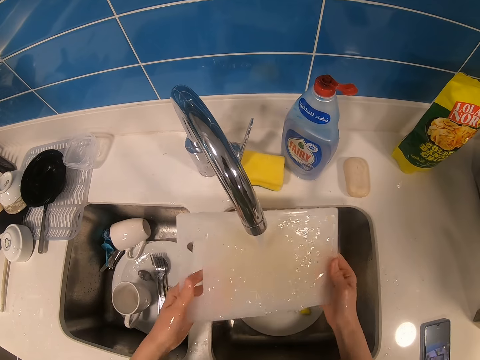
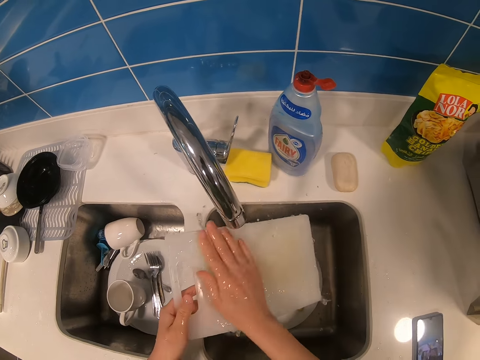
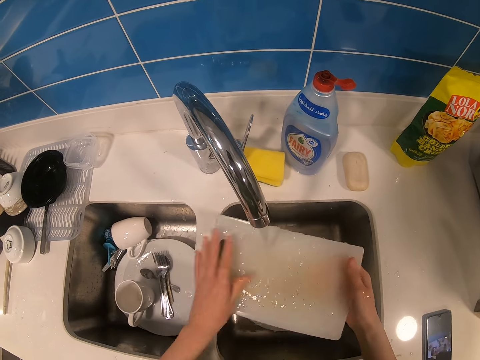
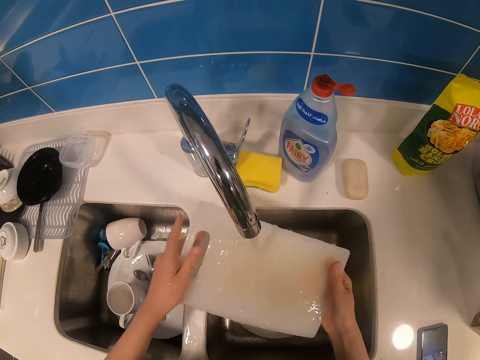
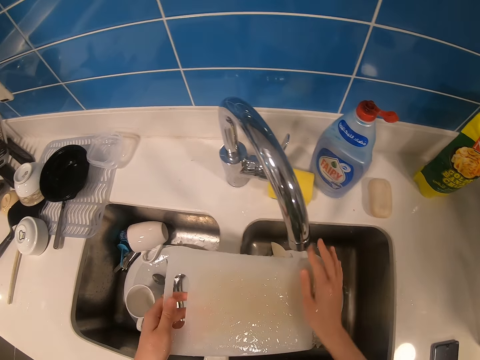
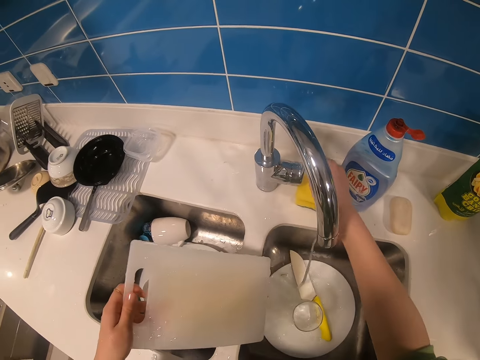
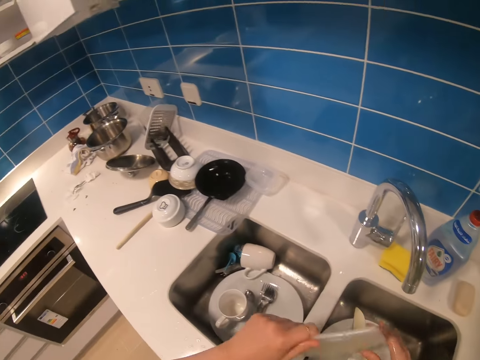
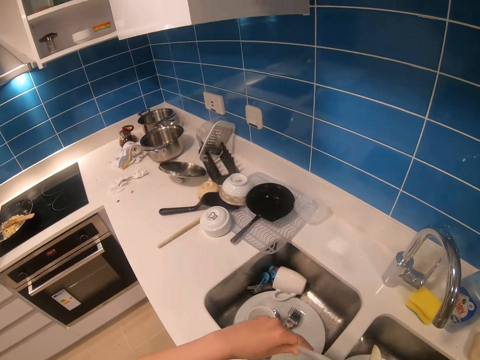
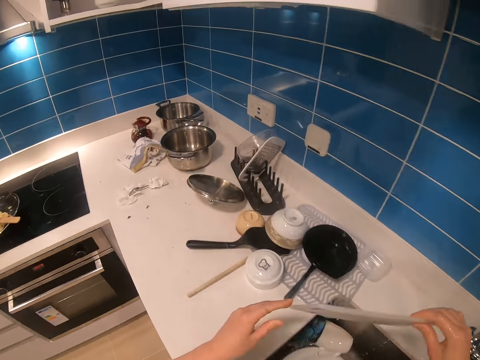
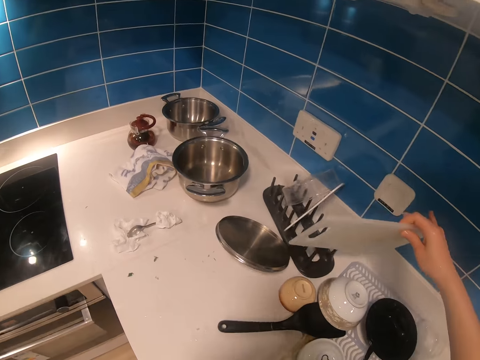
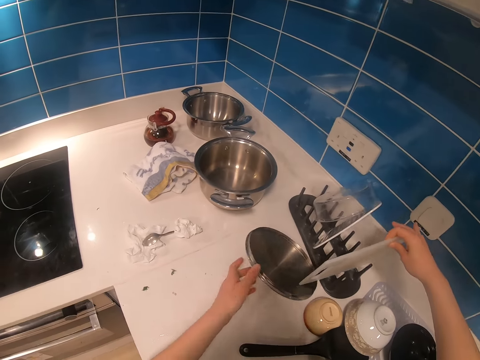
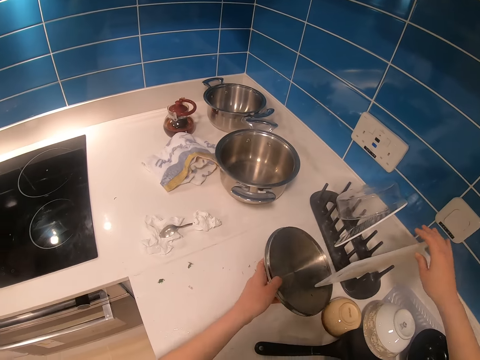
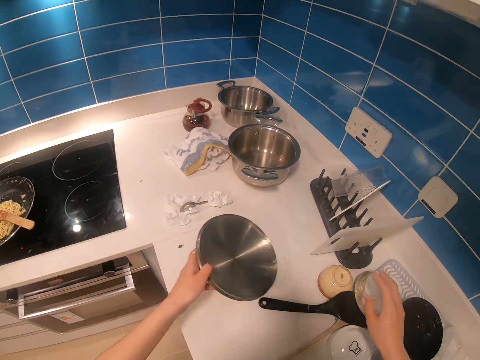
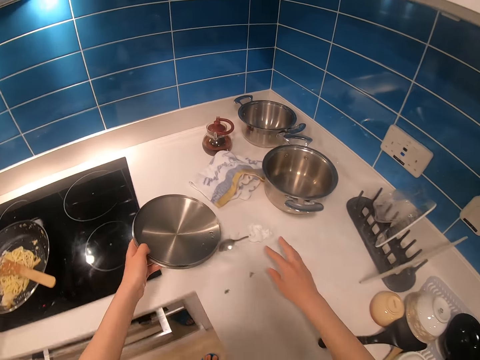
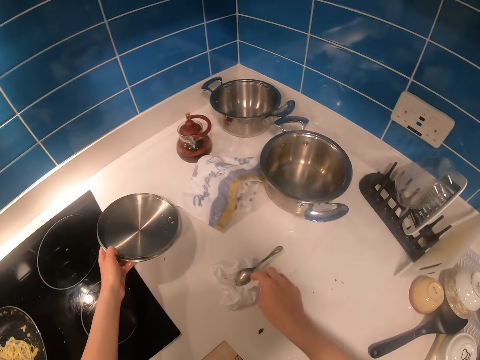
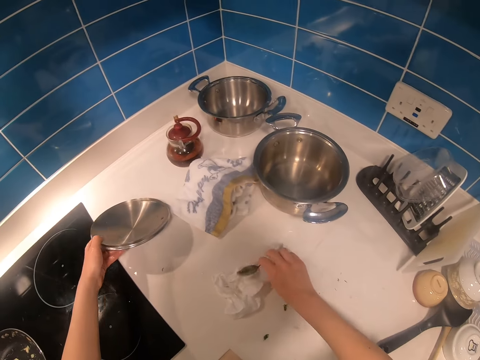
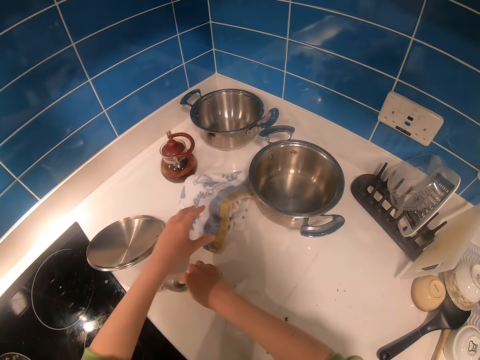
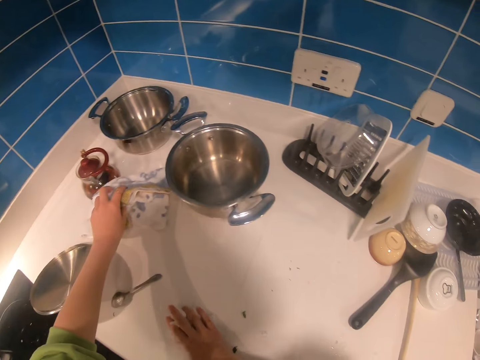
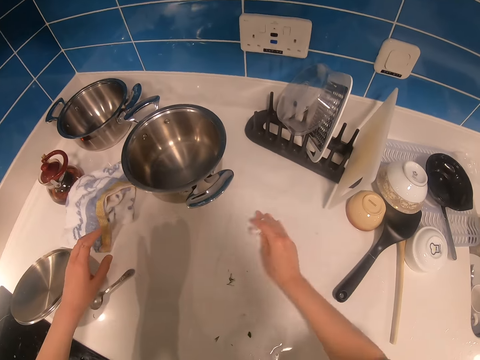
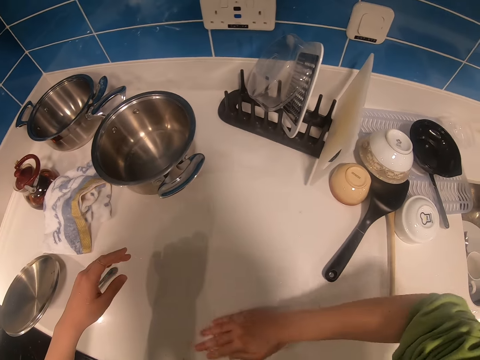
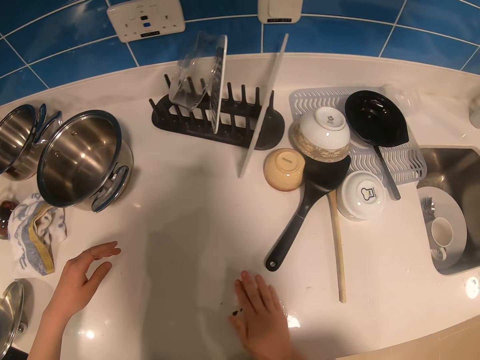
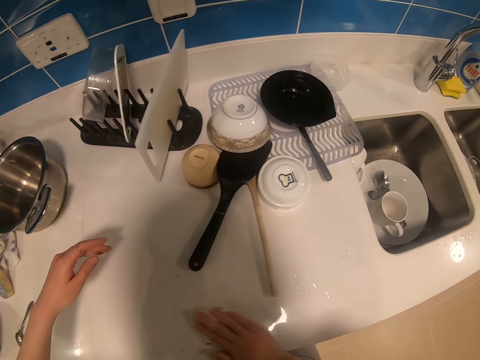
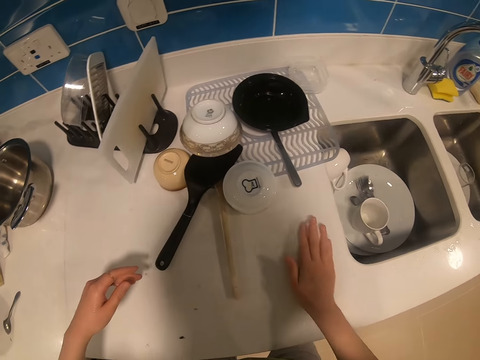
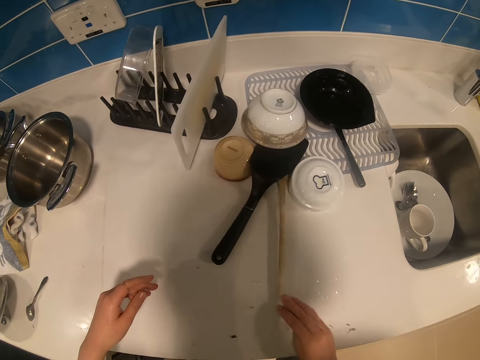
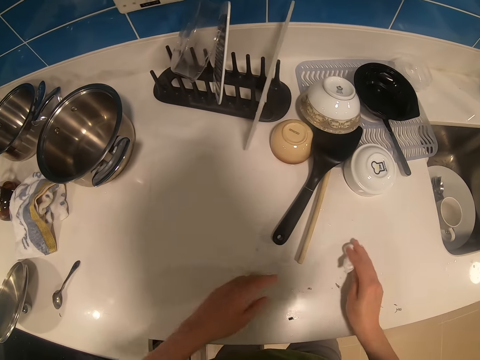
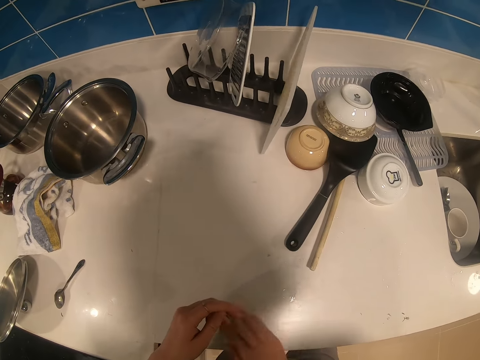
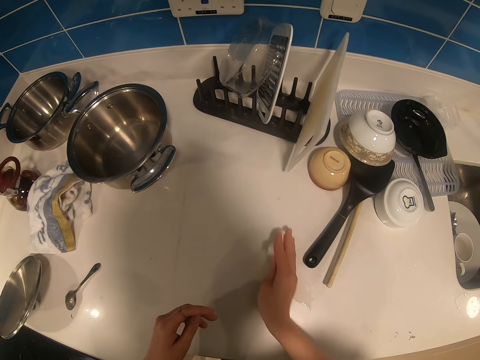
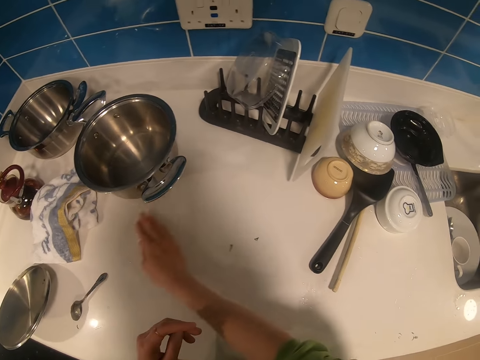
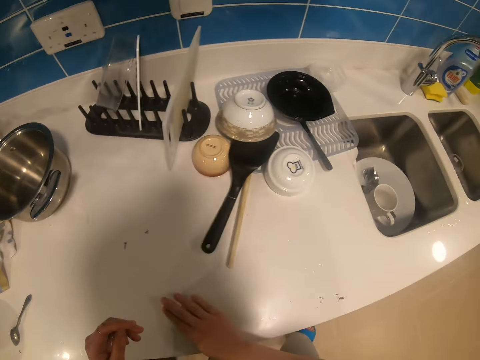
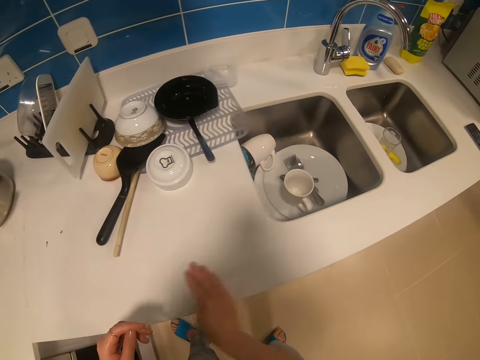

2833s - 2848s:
The camera wearer closes the tap. They place the chopping board on a rack. They pick up a cooking pot lid. They place the cooking pot lid on the kitchen bench. They pick up a spoon and place the spoon on the kitchen bench. They clean the kitchen bench. They touch the towel.

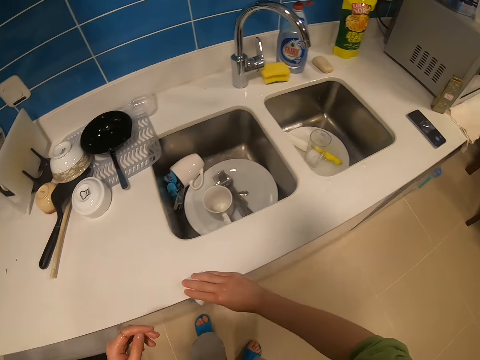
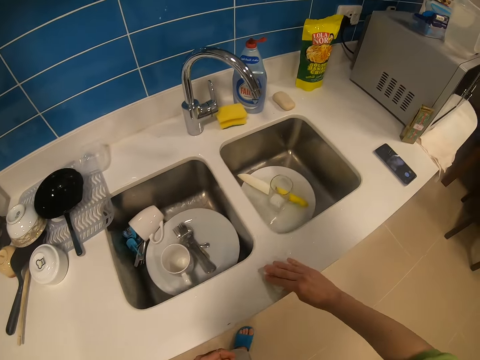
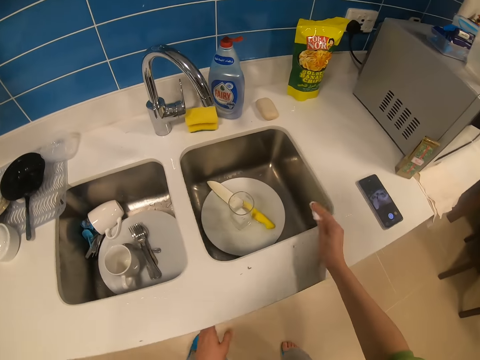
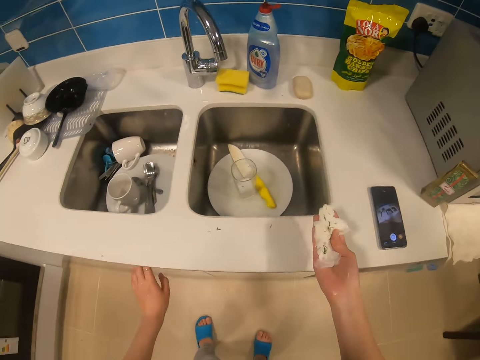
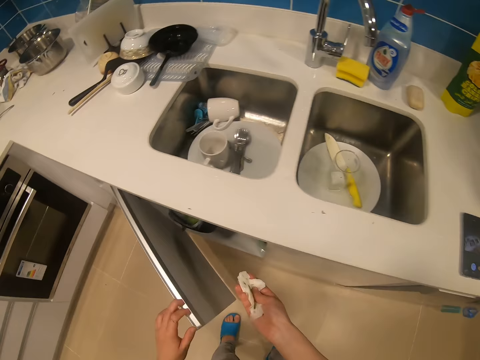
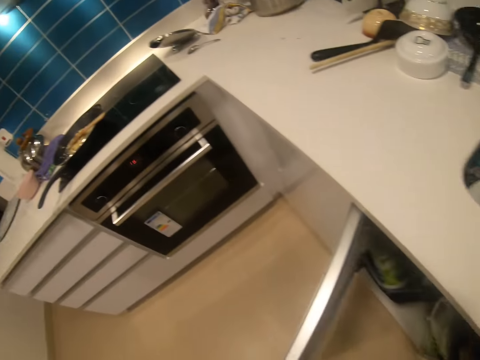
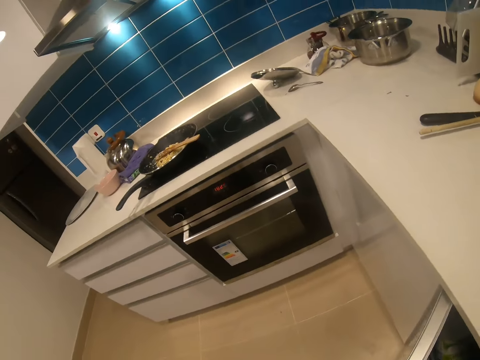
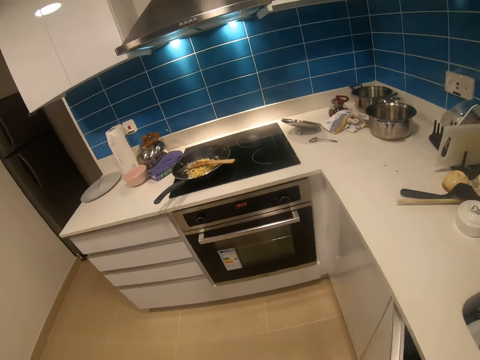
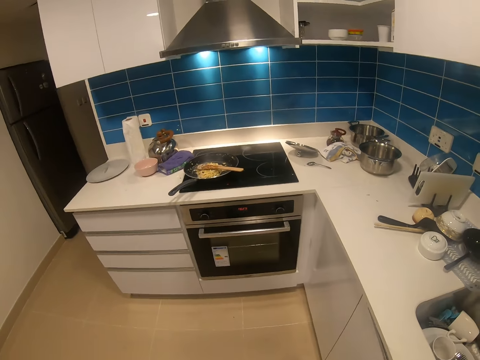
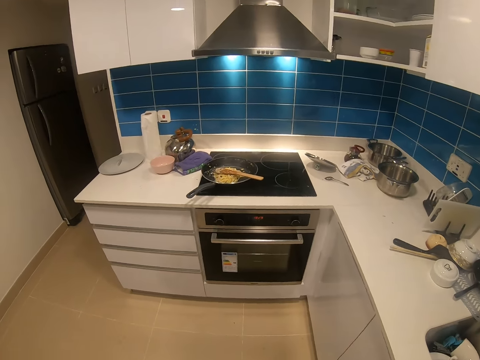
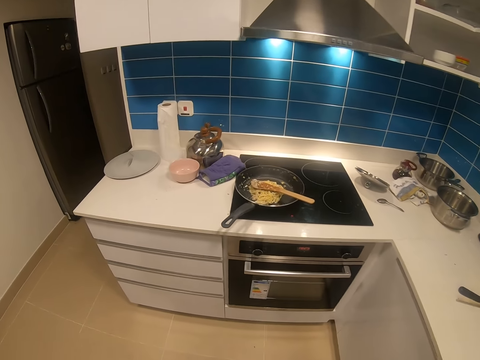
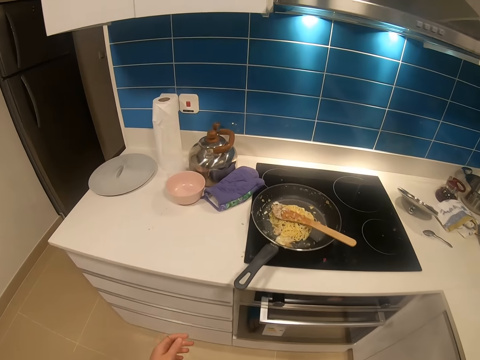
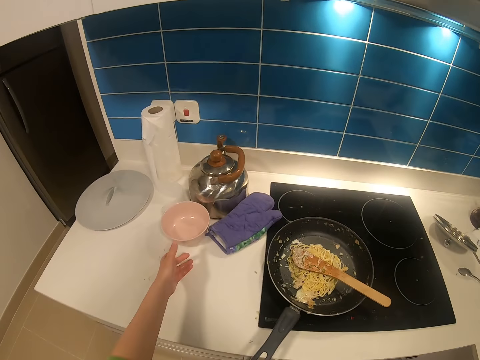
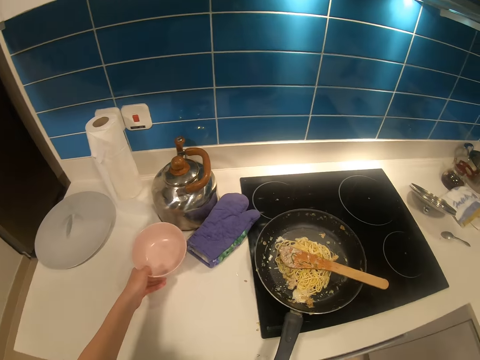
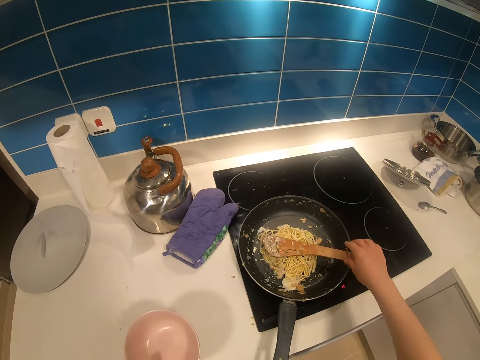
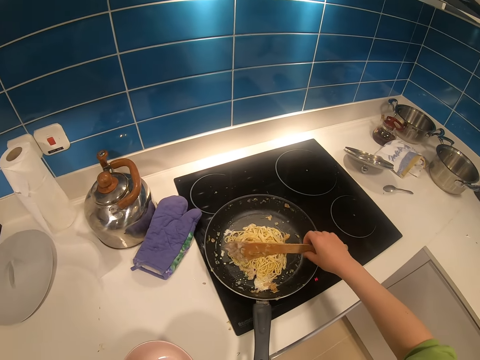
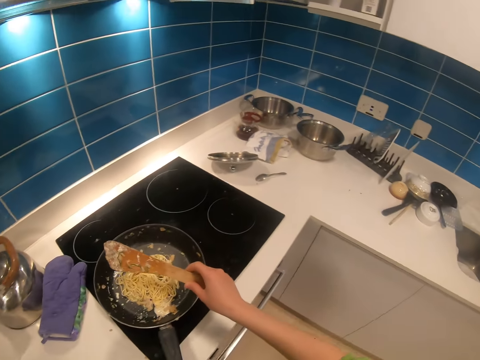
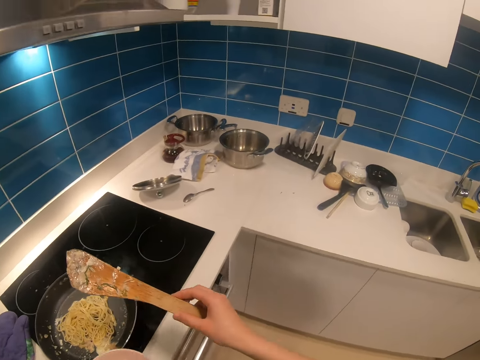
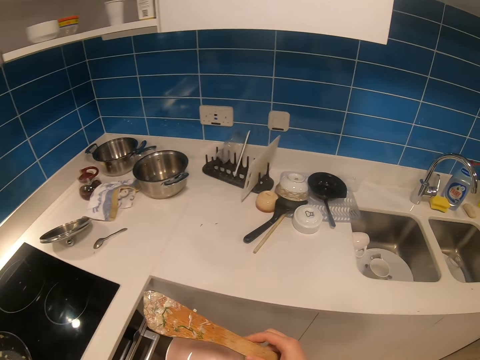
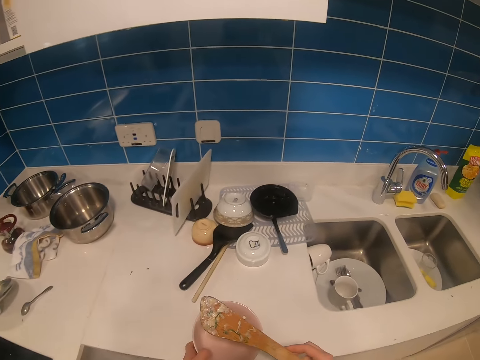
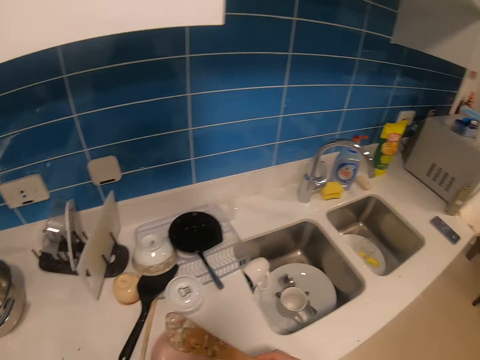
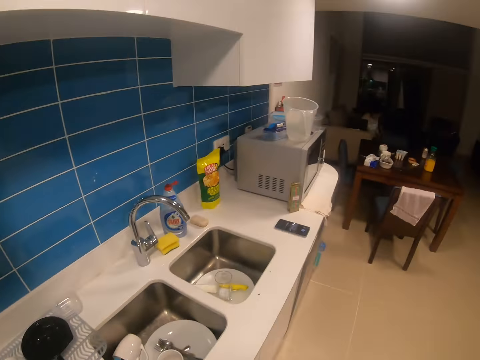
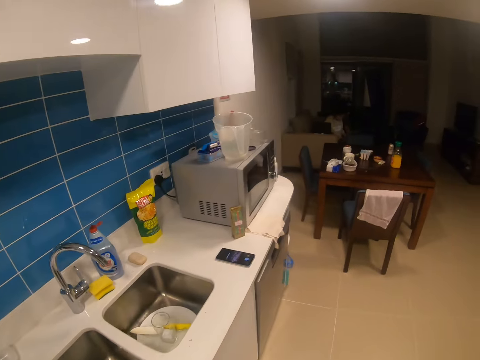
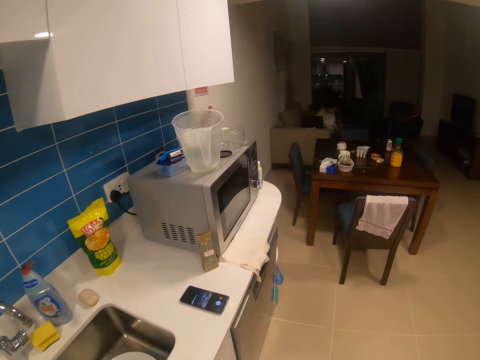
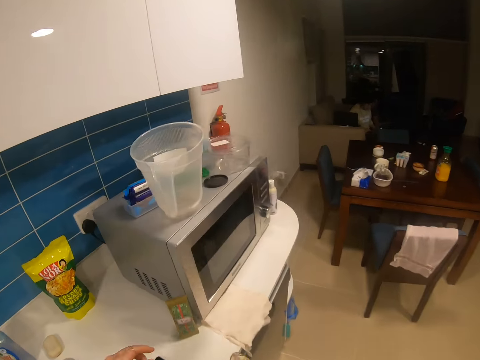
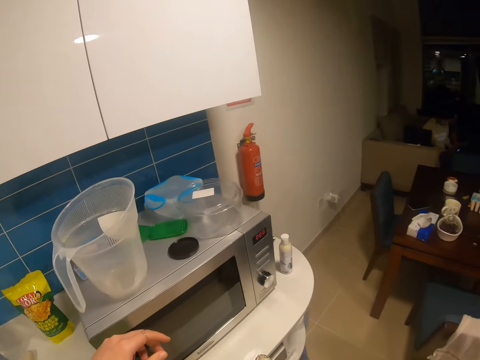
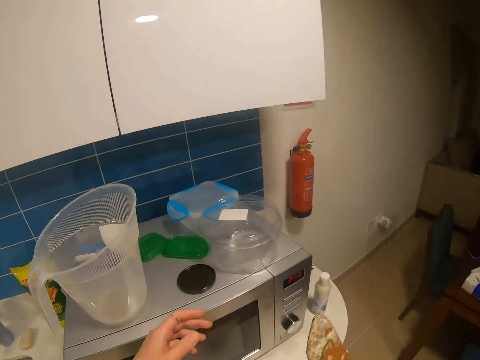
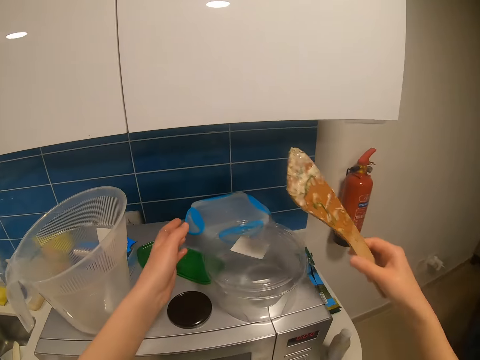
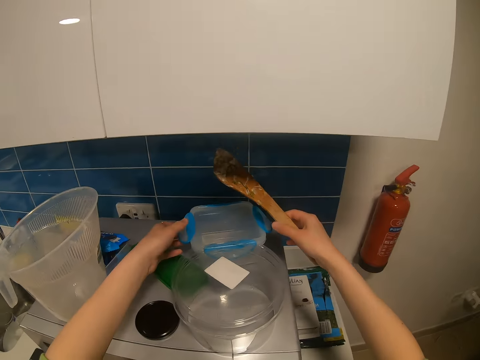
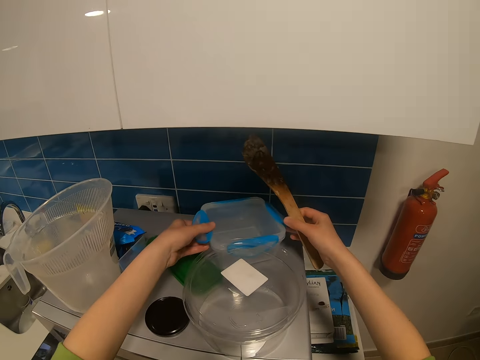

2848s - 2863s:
The camera wearer opens the kitchen cabinet or cupboard. They throw a dirty serviette in the cabinet. They close the cupboard. They walk towards the cooker. They pick up a bowl. They pick up a wooden flat spoon or cooking stick. They hold the cooking stick. They walk towards the sink. They place the bowl on the kitchen bench. They walk.
